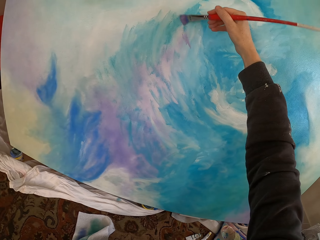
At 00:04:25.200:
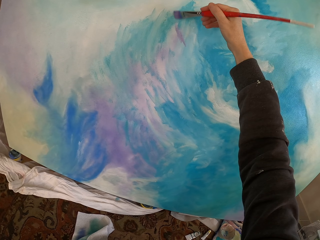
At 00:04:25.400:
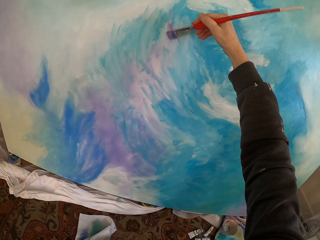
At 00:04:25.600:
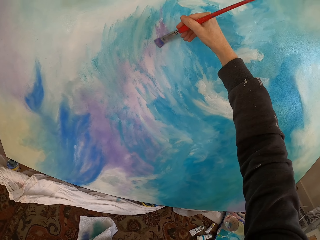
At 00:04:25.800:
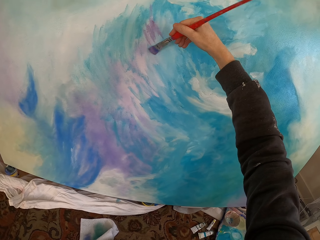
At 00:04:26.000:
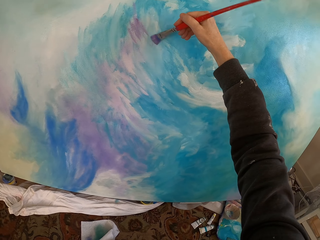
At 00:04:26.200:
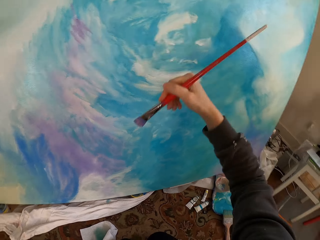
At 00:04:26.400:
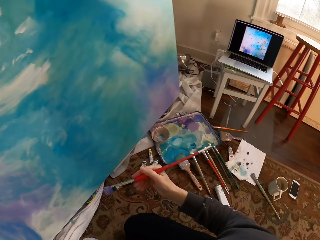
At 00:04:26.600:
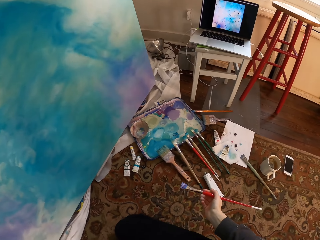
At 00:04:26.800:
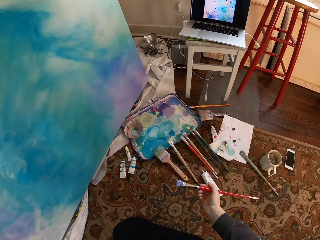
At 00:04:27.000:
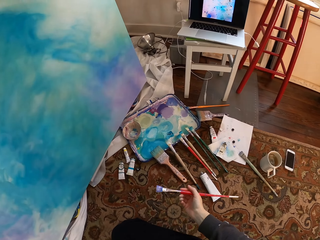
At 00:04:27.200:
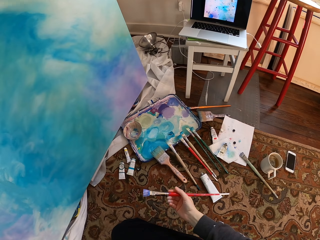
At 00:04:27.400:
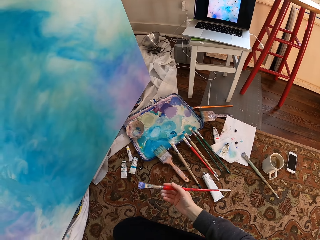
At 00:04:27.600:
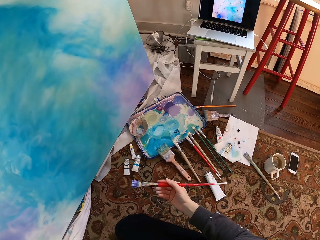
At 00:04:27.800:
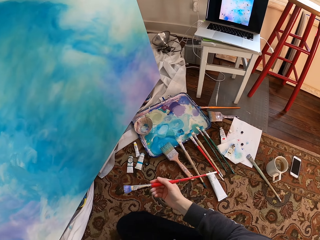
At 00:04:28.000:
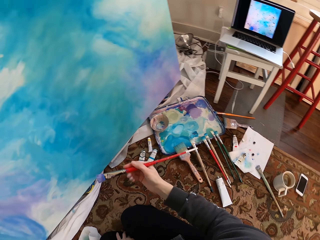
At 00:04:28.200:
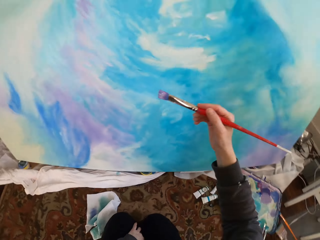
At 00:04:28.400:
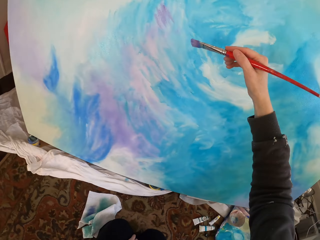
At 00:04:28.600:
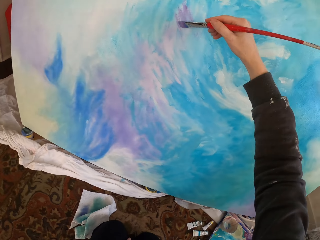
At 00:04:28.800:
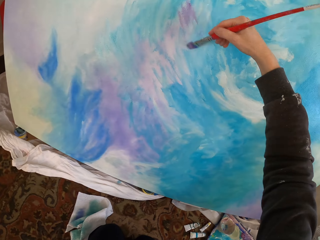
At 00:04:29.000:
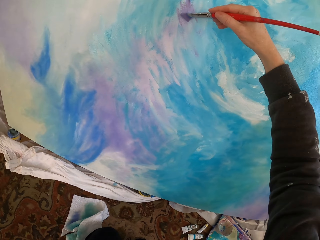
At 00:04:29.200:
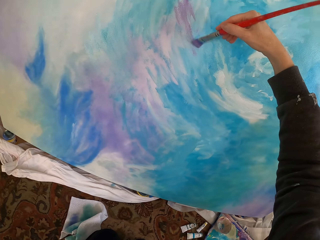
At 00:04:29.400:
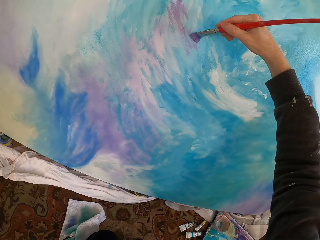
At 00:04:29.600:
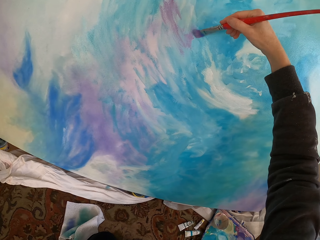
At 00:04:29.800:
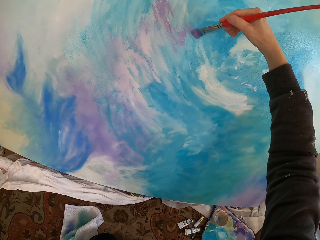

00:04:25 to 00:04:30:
The camera wearer paints.

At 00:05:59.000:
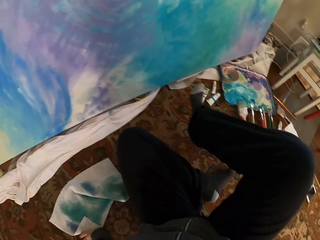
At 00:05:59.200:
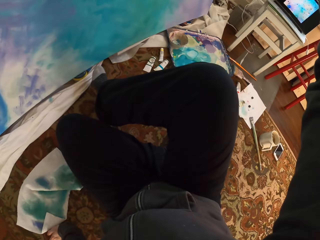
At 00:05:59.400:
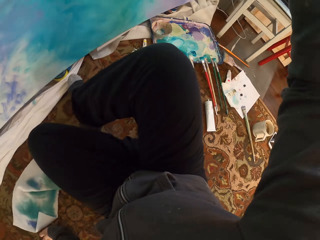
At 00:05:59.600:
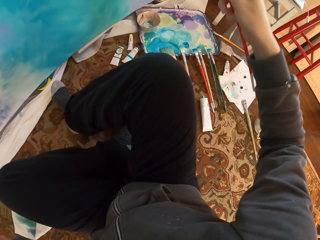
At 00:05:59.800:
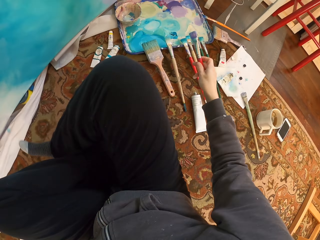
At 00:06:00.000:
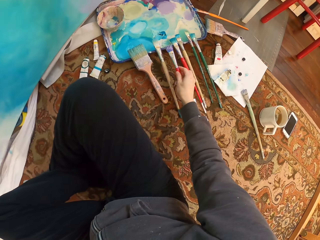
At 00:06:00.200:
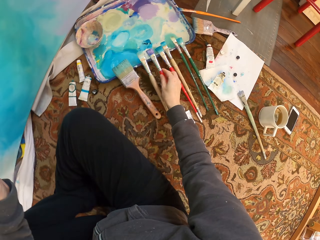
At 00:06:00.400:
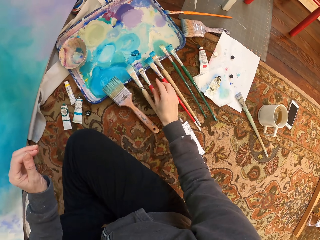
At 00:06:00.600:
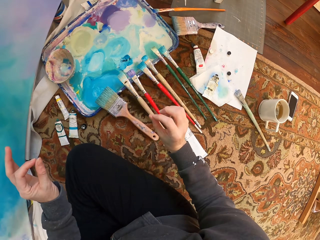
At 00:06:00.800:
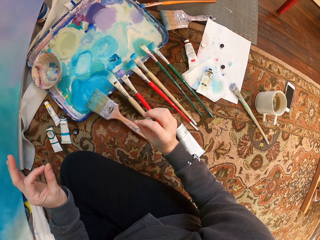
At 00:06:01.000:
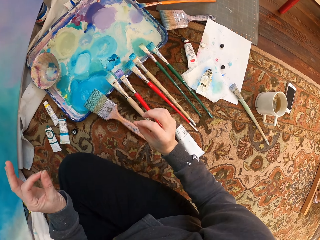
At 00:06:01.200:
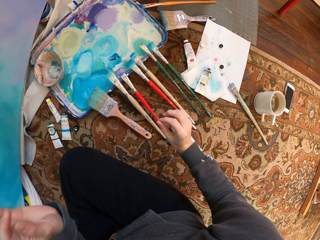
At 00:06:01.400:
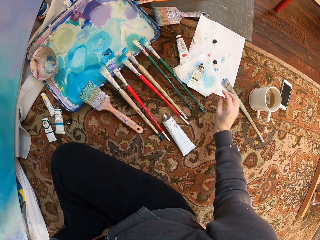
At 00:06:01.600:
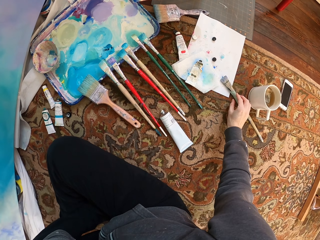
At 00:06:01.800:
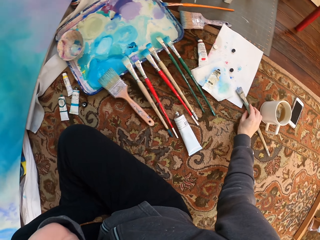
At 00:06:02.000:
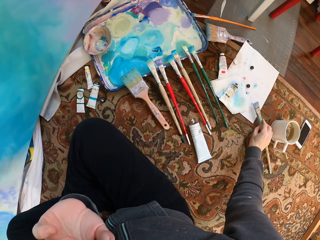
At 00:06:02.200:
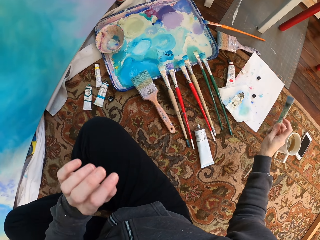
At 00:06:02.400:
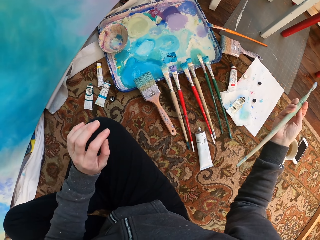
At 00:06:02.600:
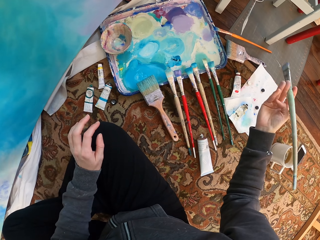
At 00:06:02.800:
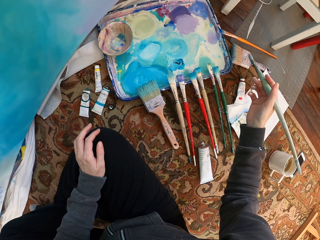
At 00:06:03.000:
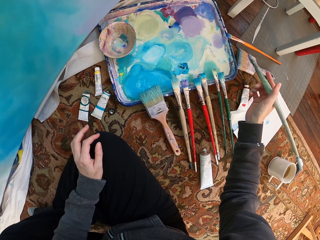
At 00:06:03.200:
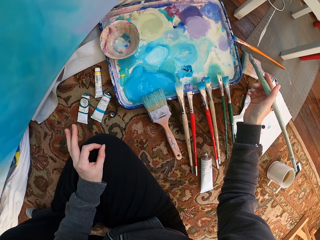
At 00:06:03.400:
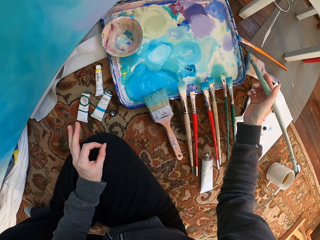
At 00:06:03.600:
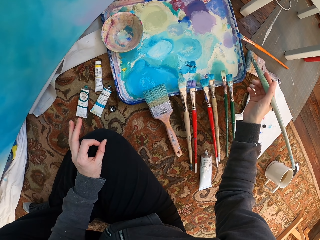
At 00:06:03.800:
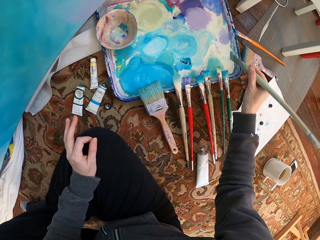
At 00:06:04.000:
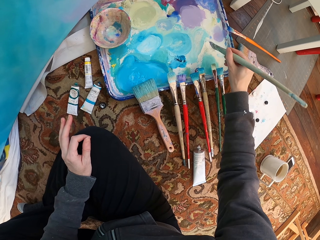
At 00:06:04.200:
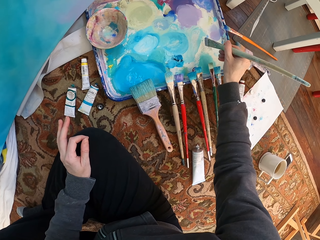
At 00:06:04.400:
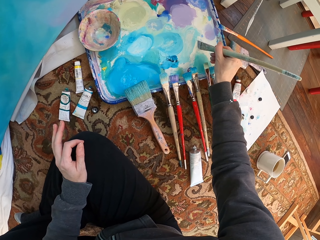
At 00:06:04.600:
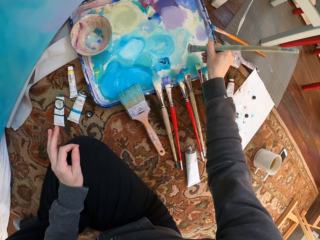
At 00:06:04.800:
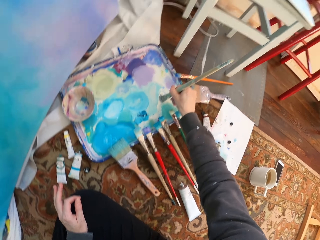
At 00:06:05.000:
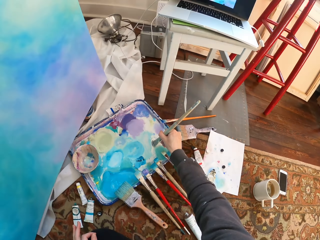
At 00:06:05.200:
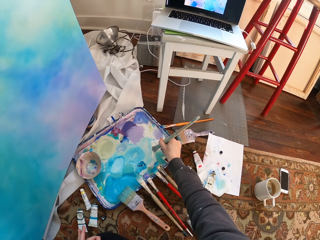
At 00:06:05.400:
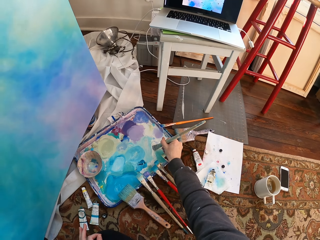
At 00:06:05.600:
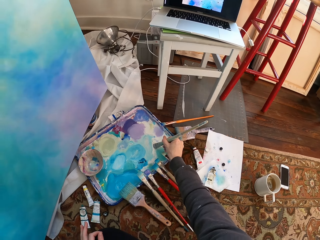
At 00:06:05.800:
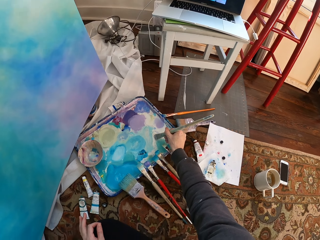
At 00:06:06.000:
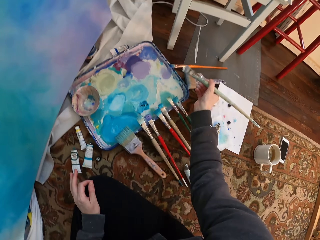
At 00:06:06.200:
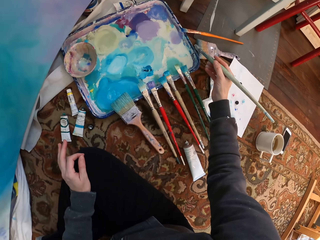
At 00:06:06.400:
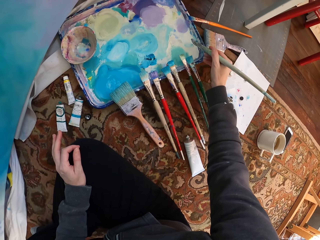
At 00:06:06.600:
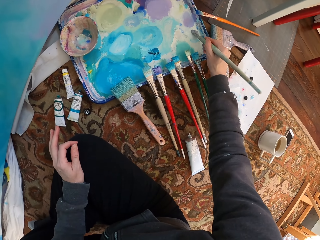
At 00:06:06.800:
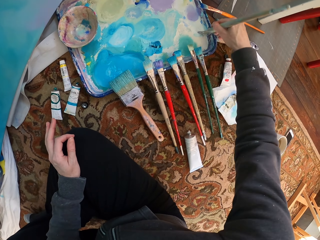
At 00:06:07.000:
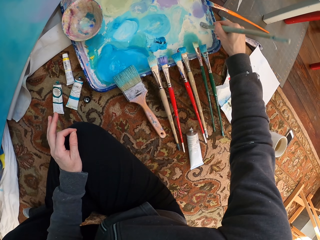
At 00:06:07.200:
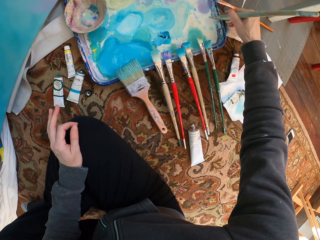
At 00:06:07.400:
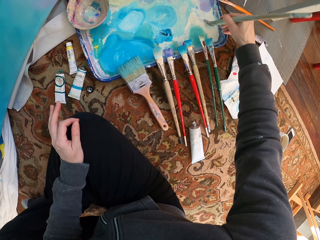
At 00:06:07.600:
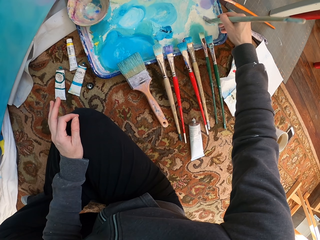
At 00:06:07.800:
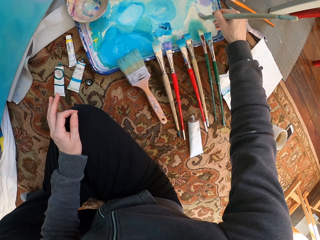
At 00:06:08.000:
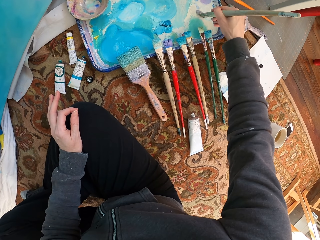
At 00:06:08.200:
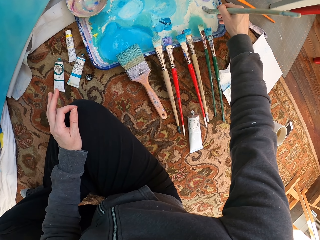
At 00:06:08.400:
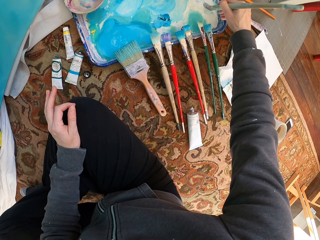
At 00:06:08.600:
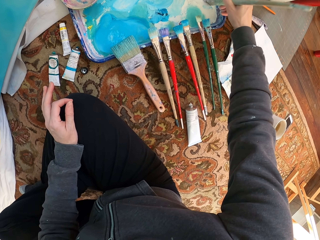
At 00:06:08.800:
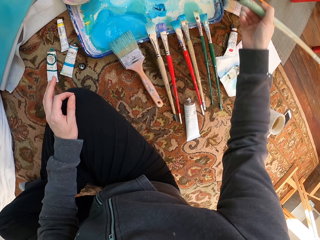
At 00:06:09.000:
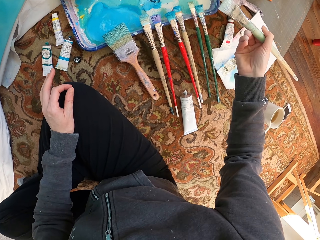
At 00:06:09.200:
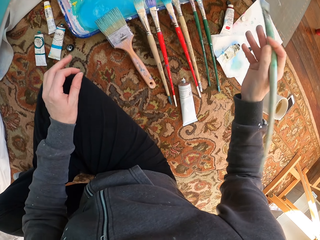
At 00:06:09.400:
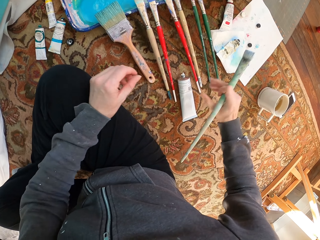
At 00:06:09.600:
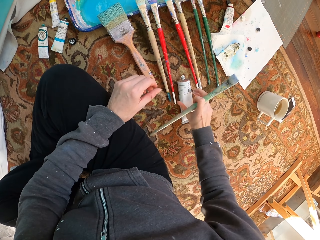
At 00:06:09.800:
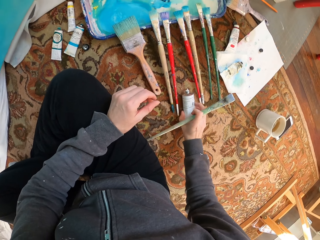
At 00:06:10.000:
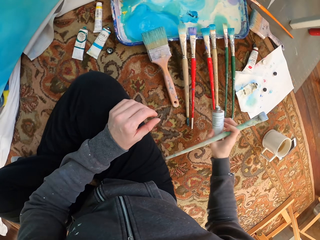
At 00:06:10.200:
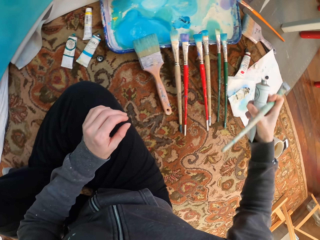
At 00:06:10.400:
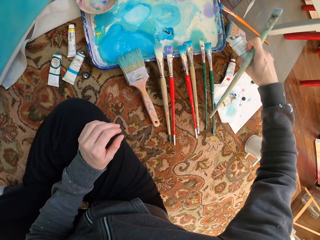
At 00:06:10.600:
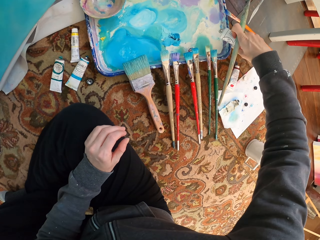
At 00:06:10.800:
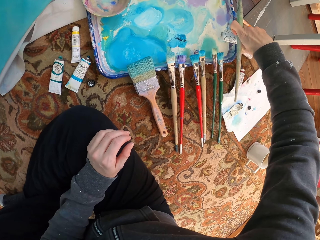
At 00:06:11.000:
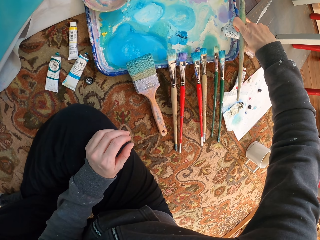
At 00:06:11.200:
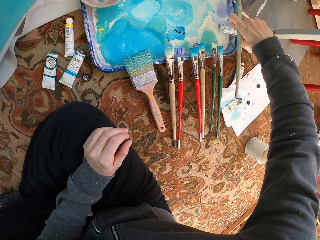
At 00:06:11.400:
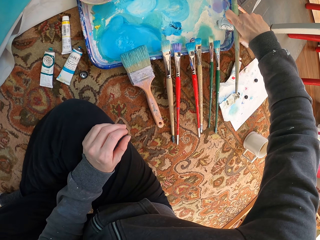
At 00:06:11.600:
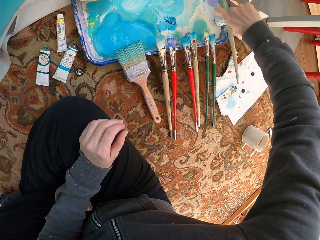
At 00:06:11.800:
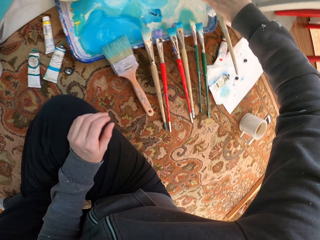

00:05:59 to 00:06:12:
The camera wearer puts the painting brush down. They pick up a painting brush on the floor. They dip the painting brush in the painting. They pick up a tube of paint on the floor. They squeeze the paint on the paint tray.

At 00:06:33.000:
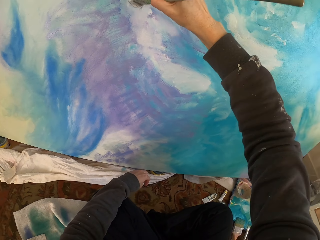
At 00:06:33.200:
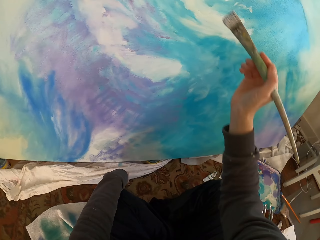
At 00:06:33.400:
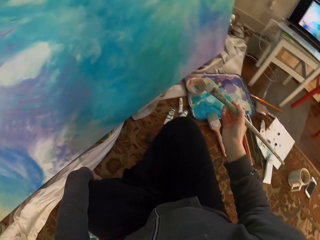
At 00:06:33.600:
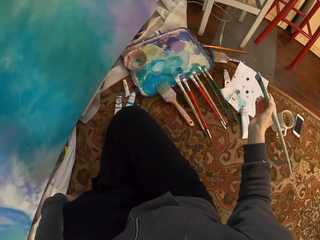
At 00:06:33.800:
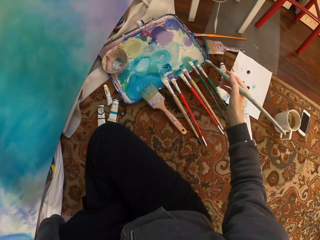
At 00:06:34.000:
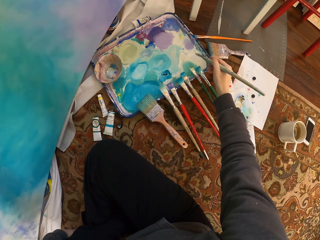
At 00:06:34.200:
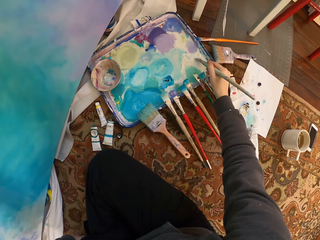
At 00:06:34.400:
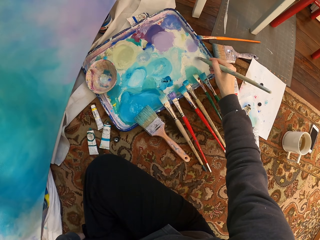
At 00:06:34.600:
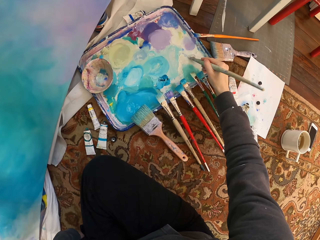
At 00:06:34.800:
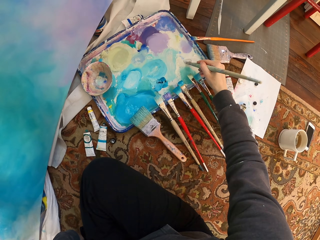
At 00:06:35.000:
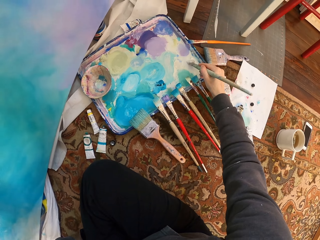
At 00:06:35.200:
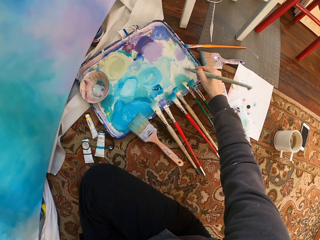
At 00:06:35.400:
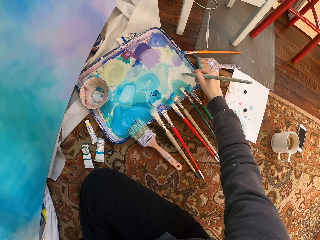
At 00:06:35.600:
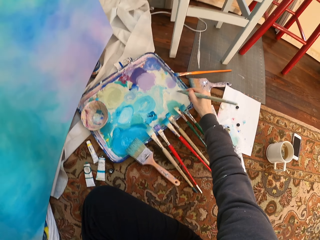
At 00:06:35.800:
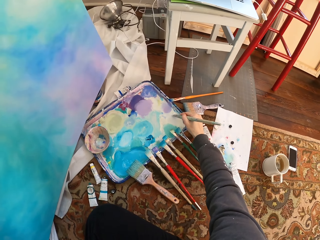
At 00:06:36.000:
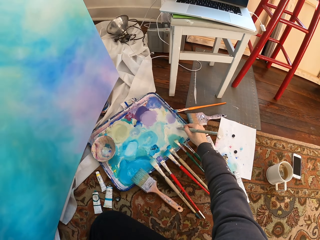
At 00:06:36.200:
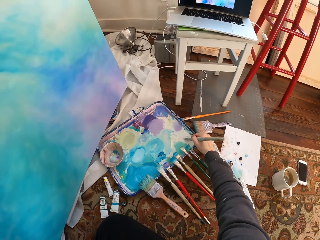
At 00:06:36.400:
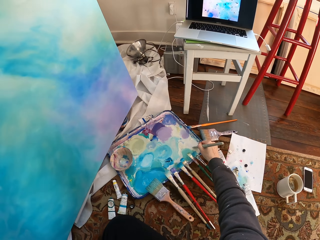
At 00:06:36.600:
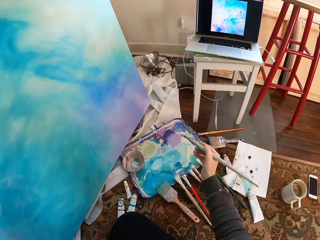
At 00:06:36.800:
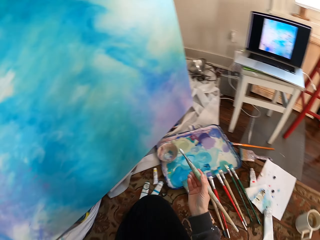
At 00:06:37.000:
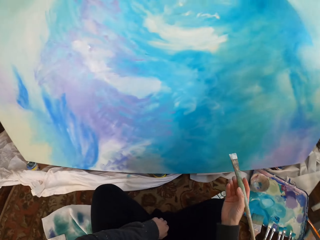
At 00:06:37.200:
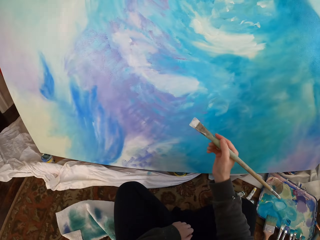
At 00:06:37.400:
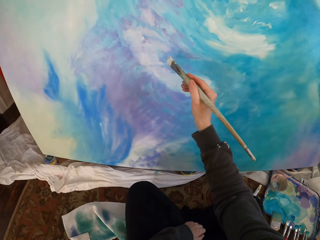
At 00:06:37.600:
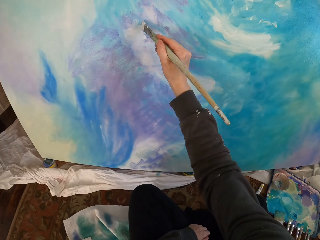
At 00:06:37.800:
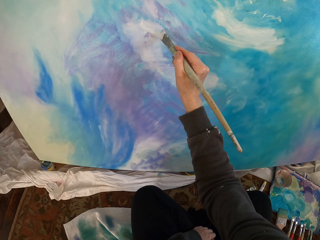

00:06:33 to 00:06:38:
The camera wearer dips the painting brush into the paint.
